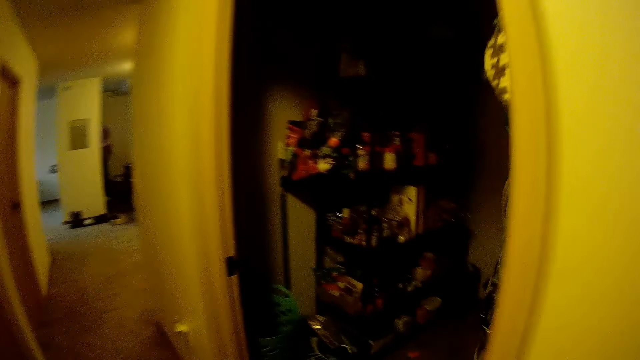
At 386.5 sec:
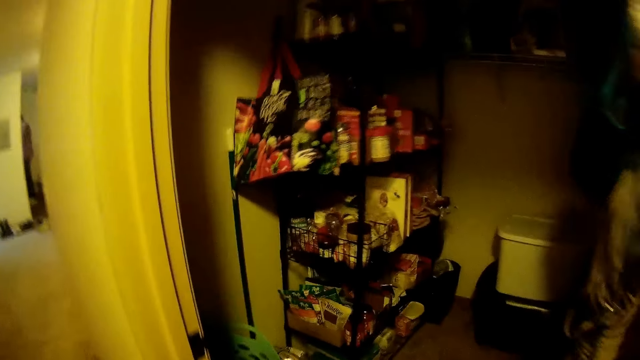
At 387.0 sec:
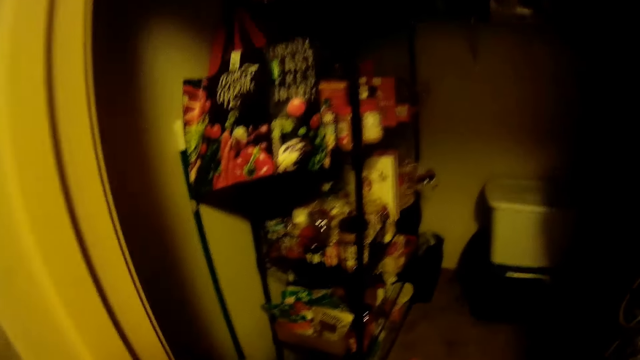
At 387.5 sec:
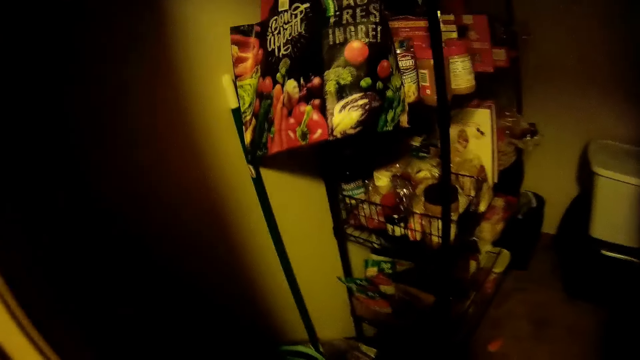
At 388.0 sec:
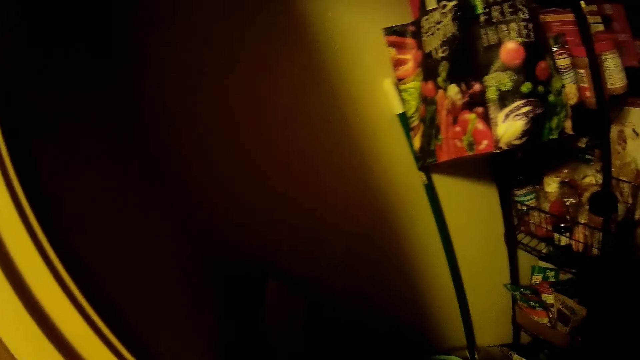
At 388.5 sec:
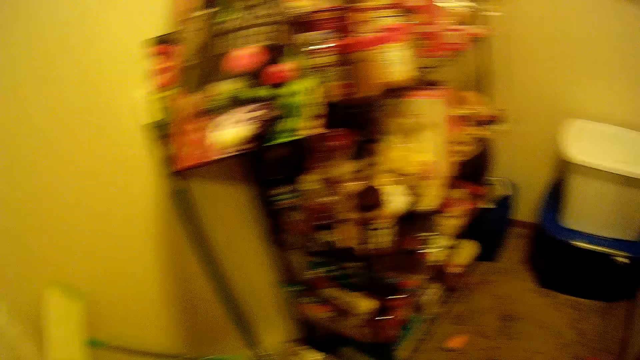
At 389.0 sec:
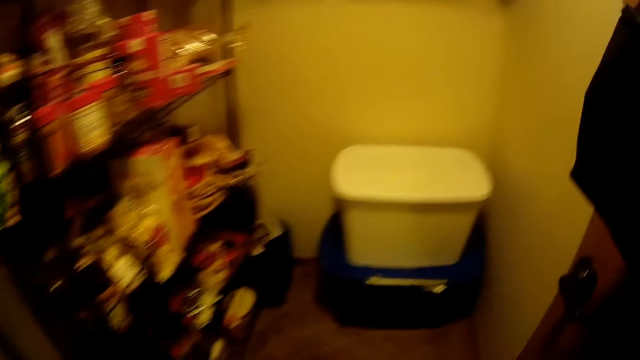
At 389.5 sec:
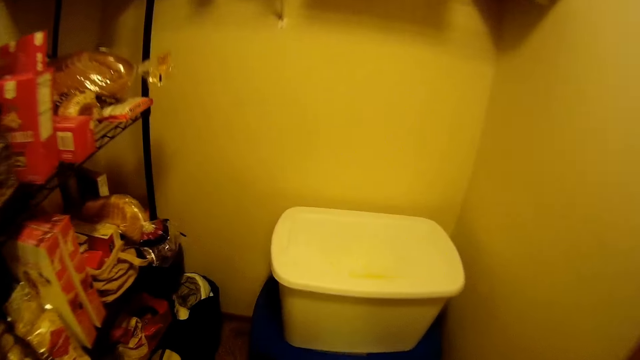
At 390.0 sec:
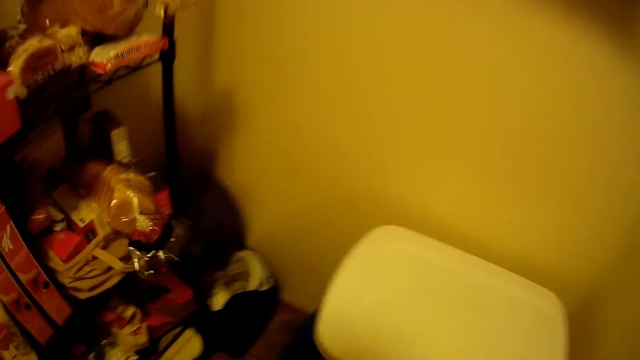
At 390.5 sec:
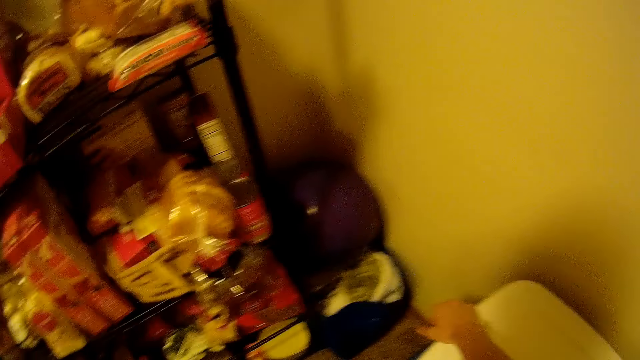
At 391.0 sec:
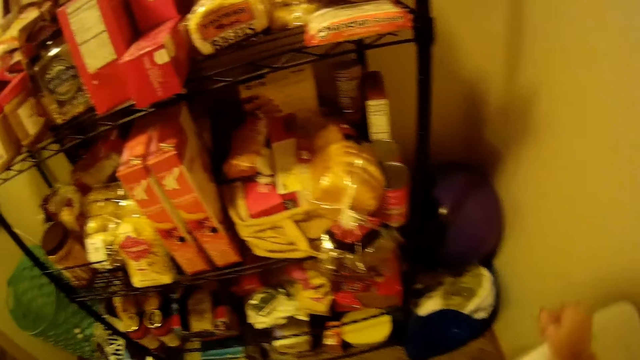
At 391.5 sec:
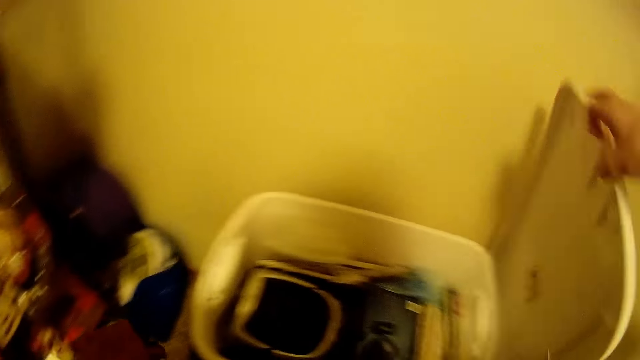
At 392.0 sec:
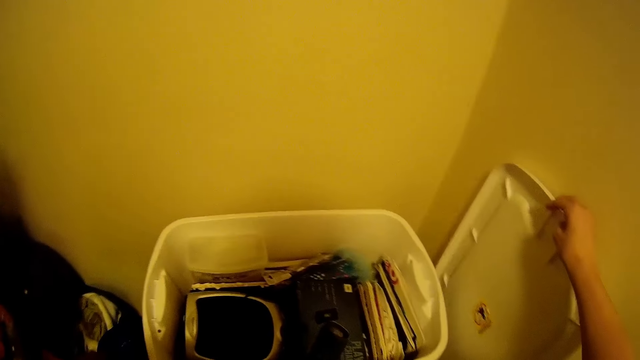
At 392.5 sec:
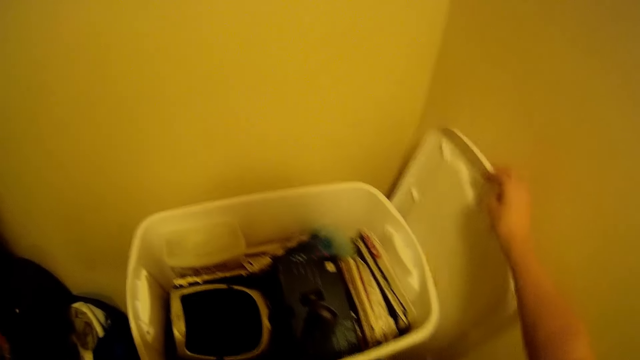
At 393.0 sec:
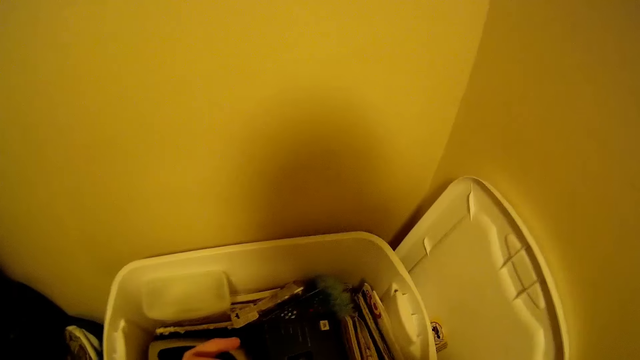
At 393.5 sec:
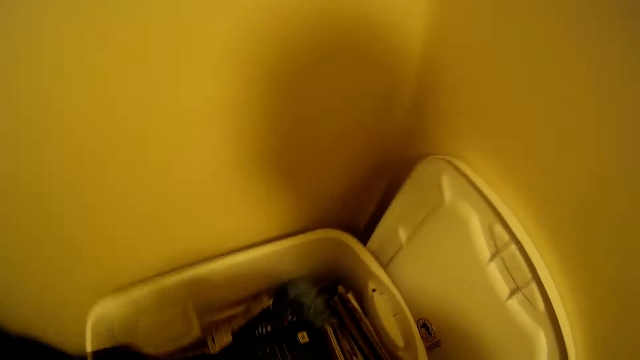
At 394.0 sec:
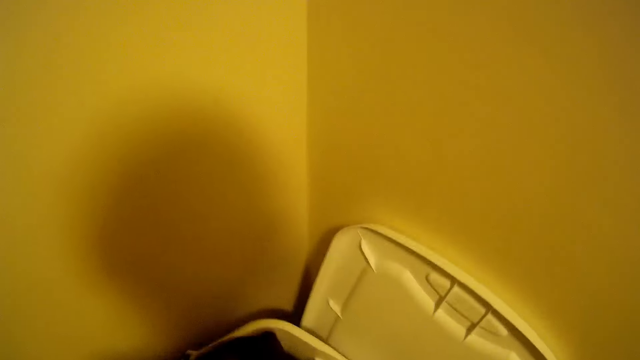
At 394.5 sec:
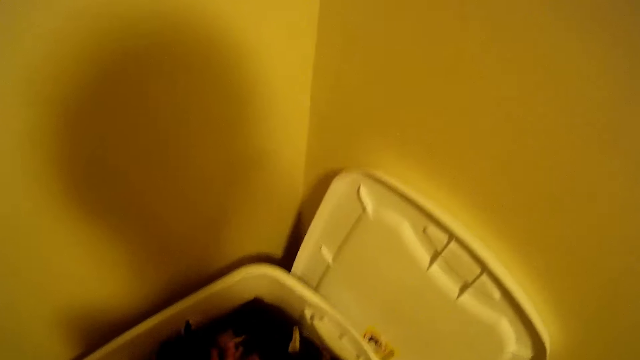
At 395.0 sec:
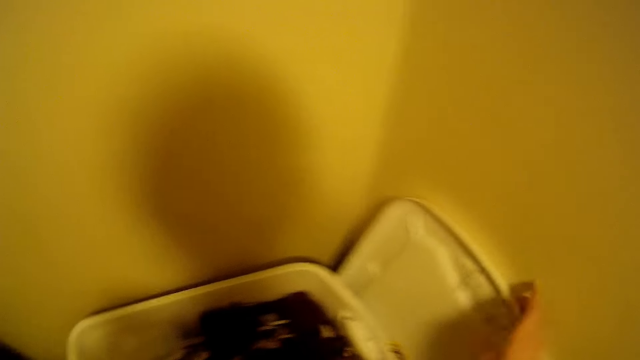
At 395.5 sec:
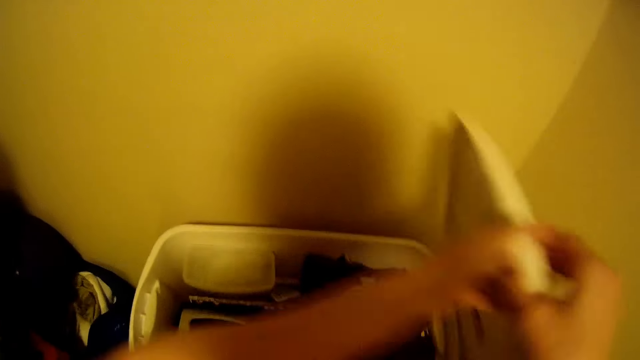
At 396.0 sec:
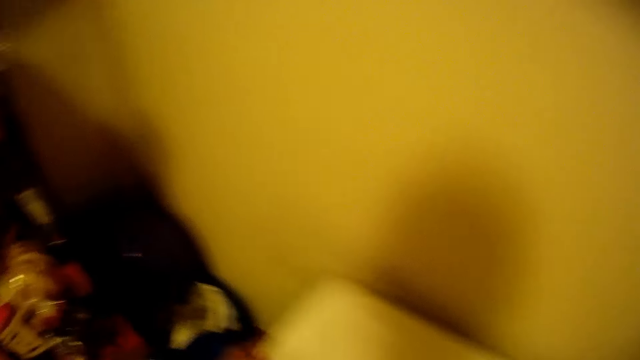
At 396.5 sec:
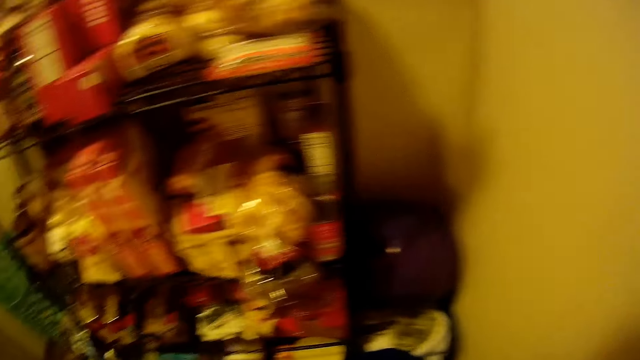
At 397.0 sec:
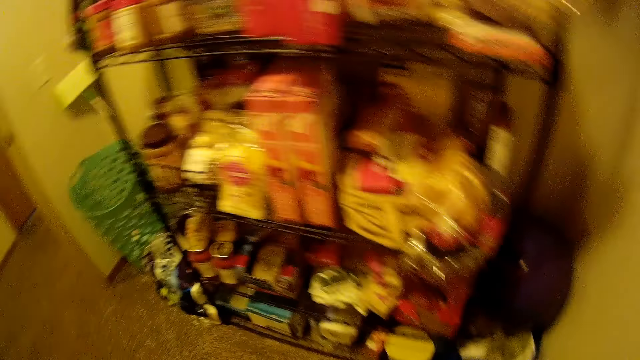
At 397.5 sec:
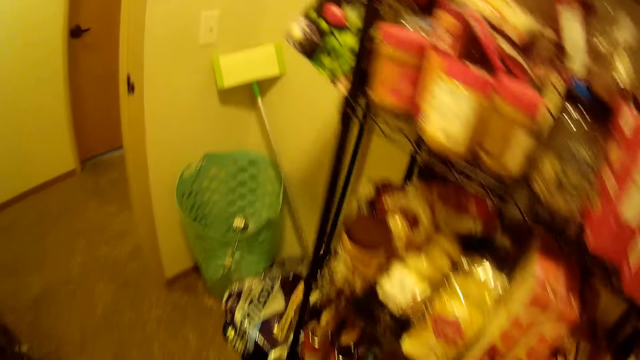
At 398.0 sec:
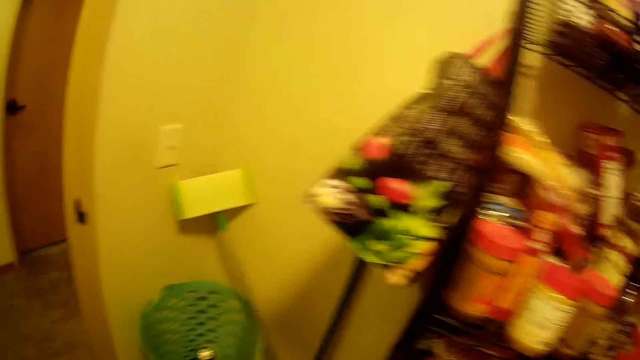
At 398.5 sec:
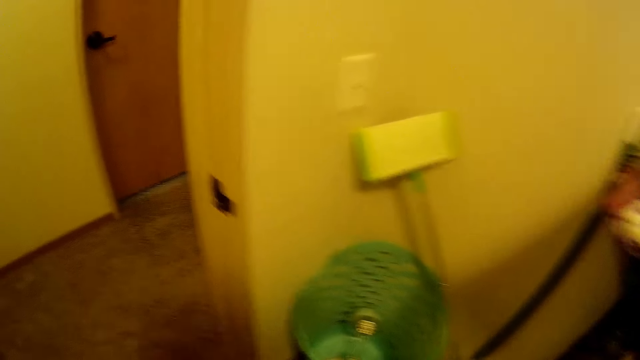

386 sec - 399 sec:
The camera wearer walks into a storeroom. She switches on the light bulb with her right hand. She opens a container with her right hand. She drops the cloths in the container with both hands. She closes the container with both hands. She walks out of the storeroom.

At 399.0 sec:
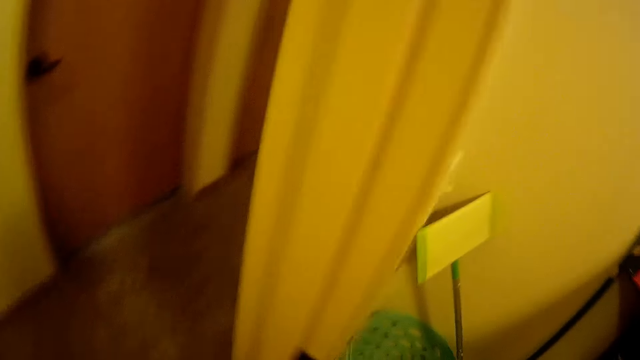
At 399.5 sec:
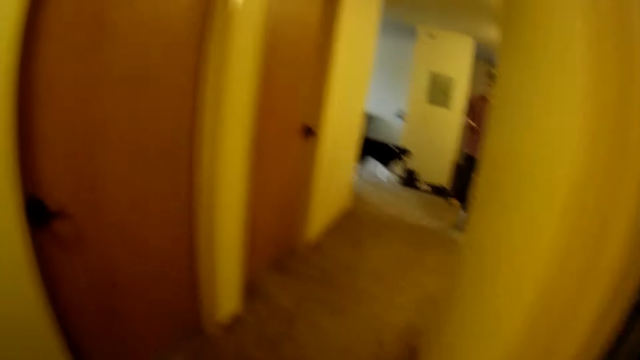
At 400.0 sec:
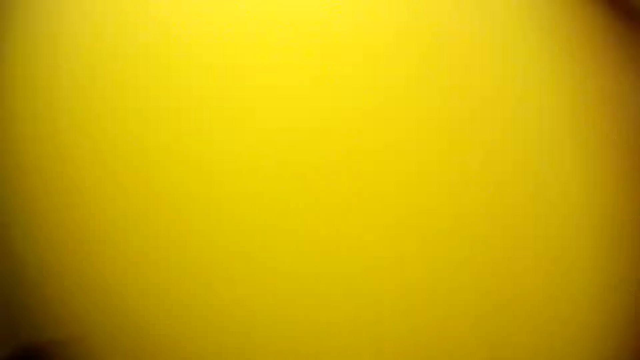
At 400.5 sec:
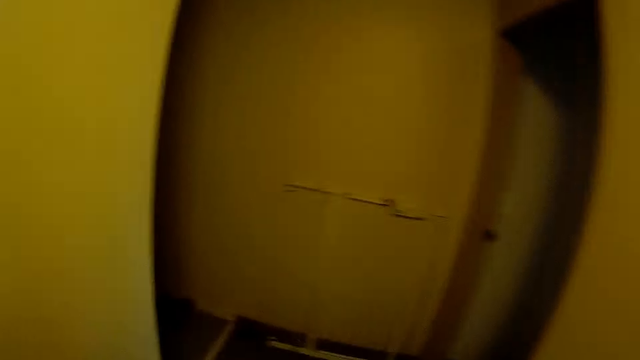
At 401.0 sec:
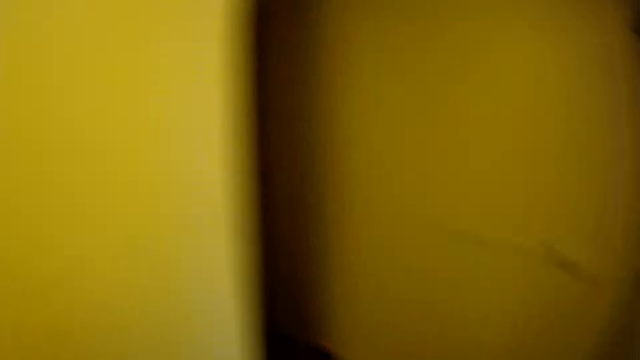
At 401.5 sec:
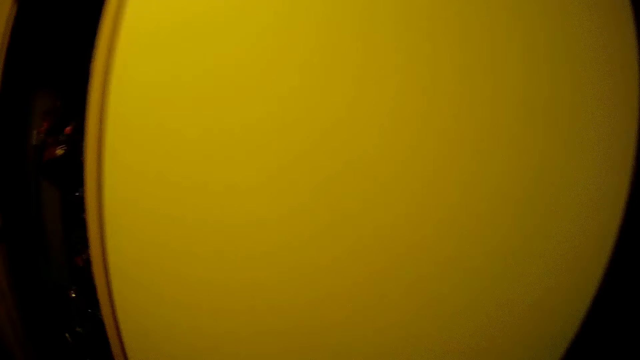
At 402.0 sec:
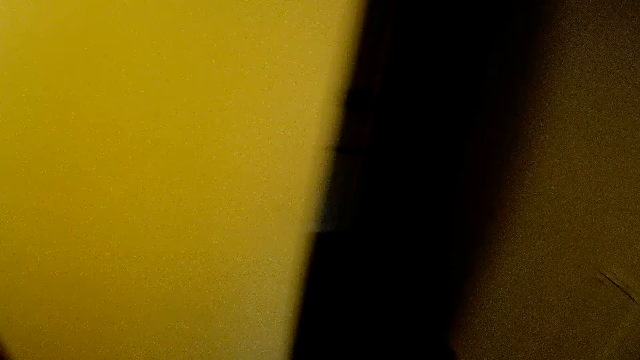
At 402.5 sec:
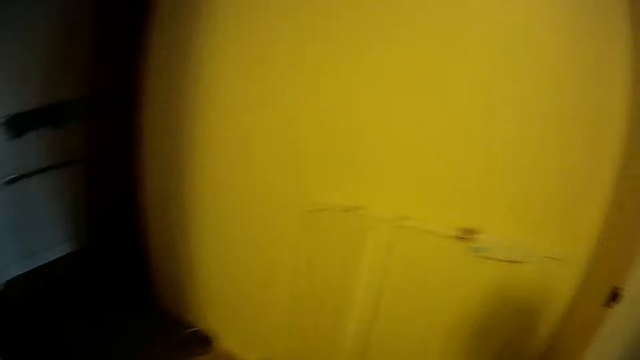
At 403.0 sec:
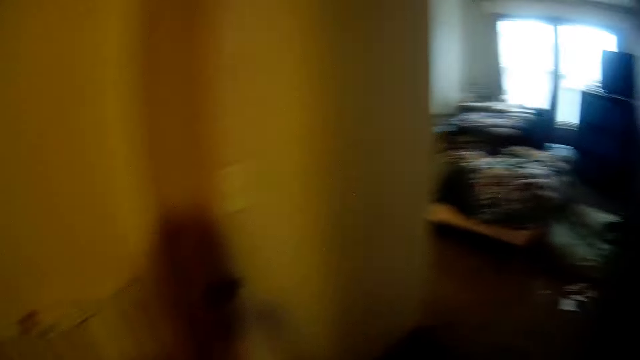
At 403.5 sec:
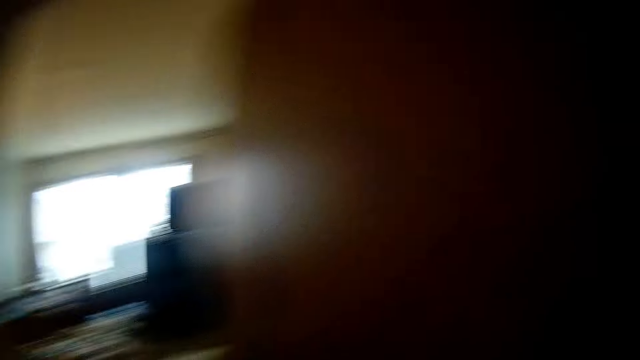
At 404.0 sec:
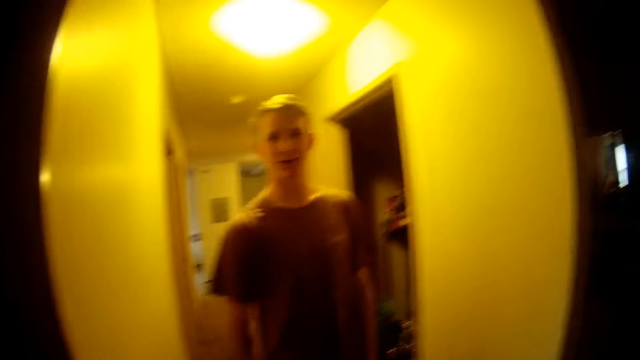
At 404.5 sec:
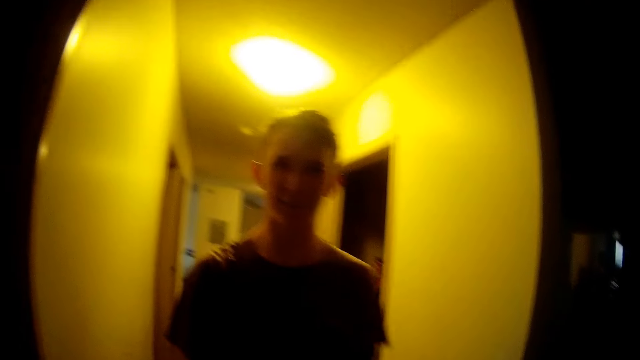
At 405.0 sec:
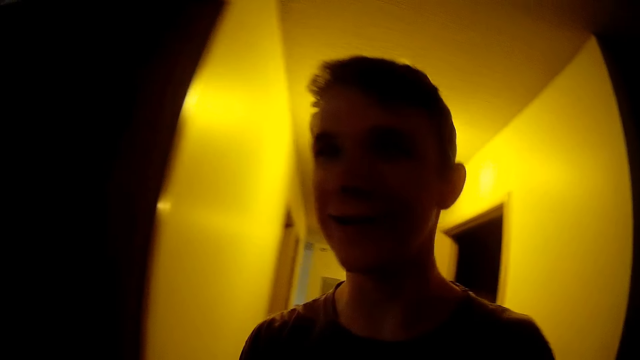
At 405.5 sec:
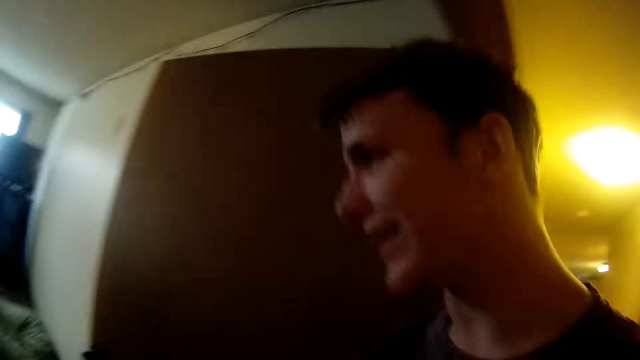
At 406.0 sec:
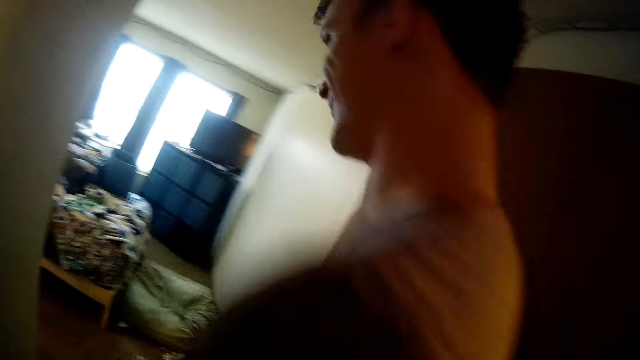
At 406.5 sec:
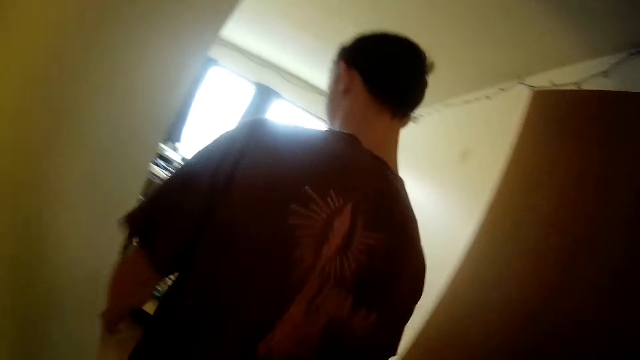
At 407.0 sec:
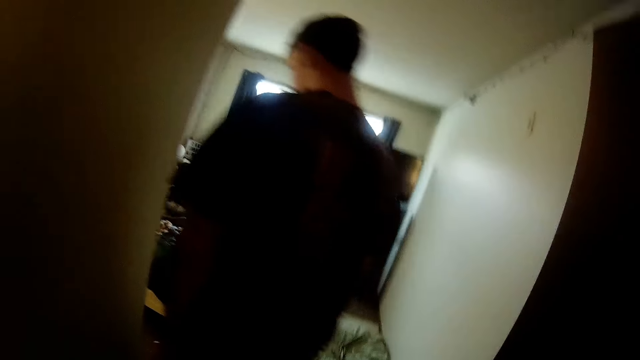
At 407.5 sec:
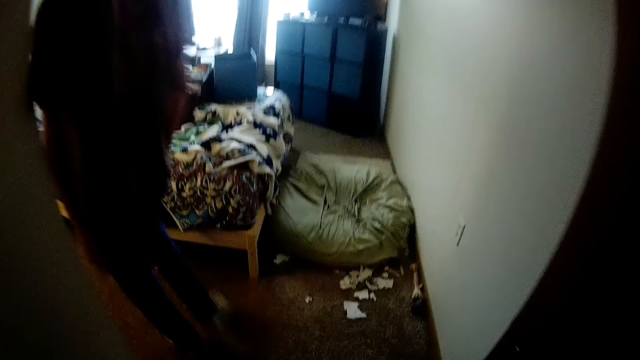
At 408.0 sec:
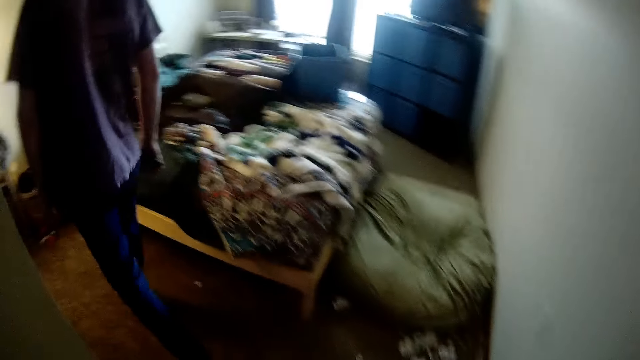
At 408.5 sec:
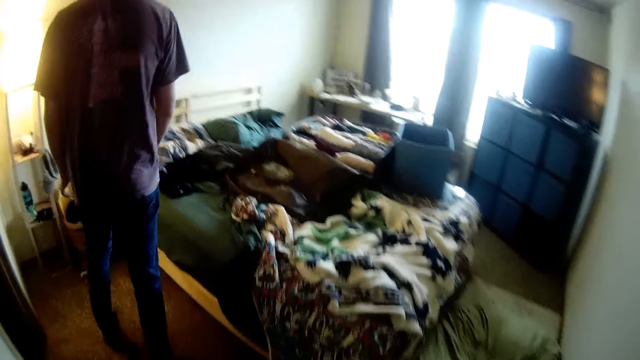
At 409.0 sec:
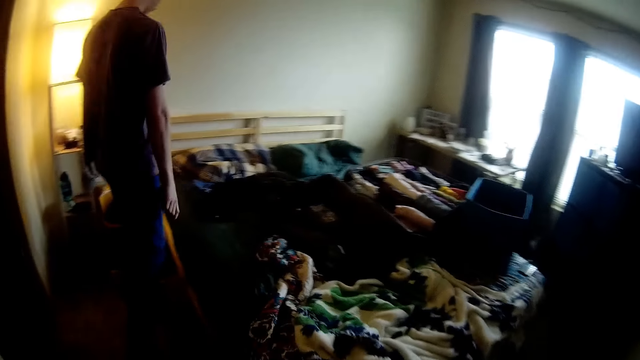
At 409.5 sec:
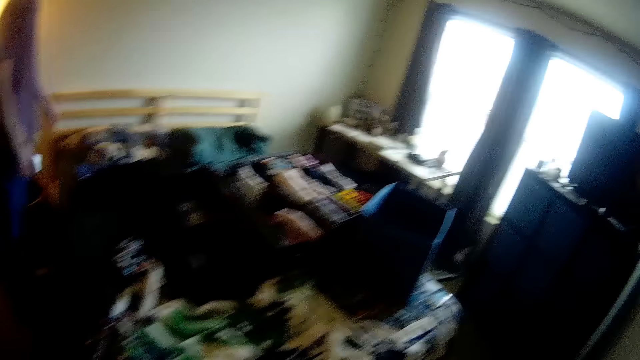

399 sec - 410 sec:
A man walks towards the camera wearer. The camera wearer converses with the man. The man walks into the bedroom. The camera wearer walks into the bedroom.
